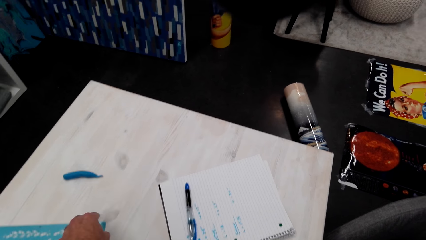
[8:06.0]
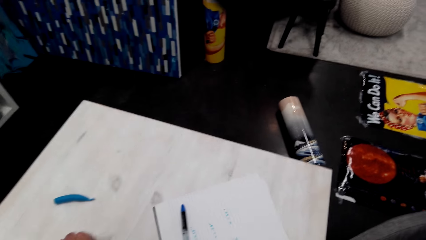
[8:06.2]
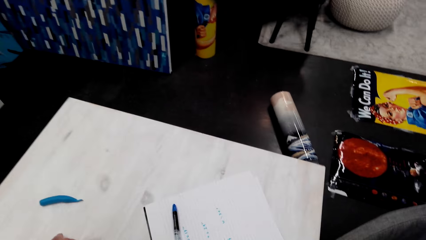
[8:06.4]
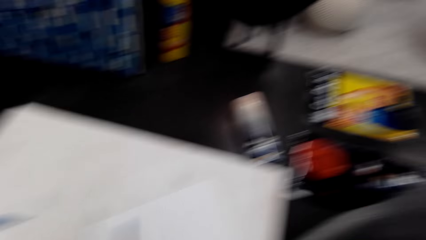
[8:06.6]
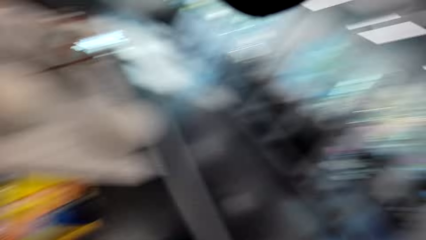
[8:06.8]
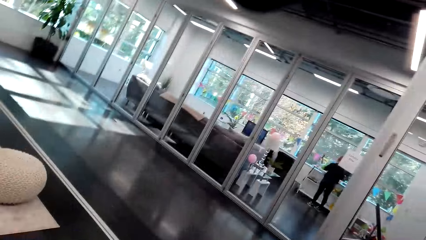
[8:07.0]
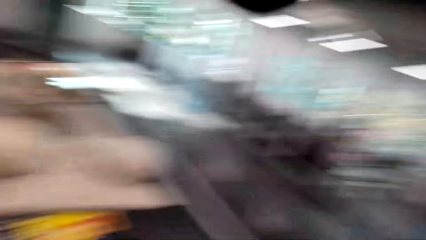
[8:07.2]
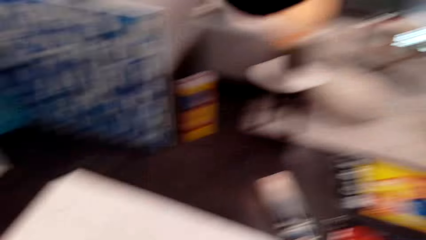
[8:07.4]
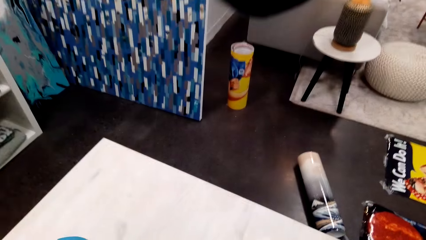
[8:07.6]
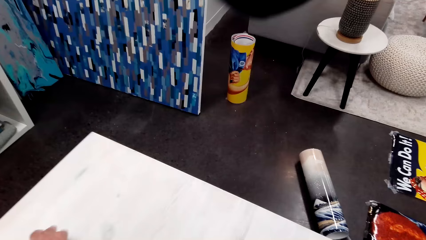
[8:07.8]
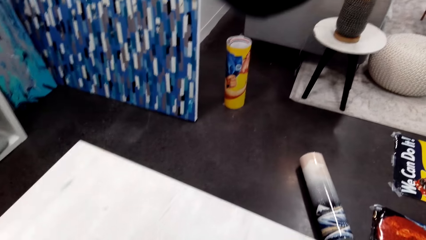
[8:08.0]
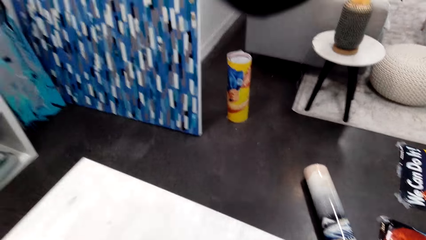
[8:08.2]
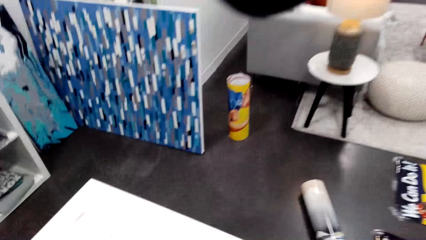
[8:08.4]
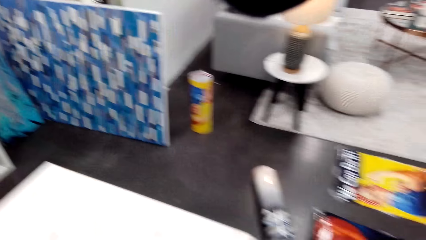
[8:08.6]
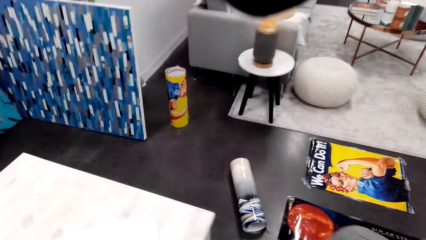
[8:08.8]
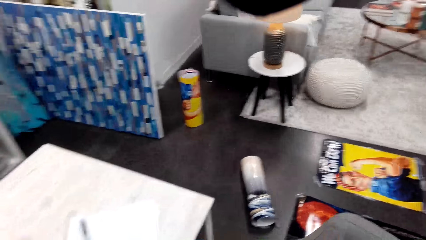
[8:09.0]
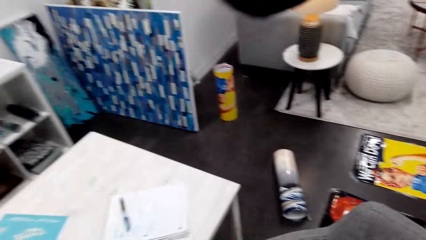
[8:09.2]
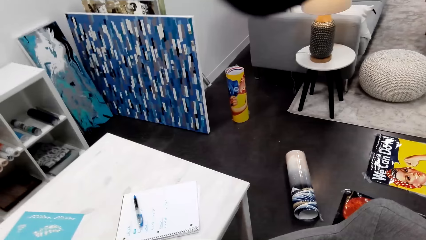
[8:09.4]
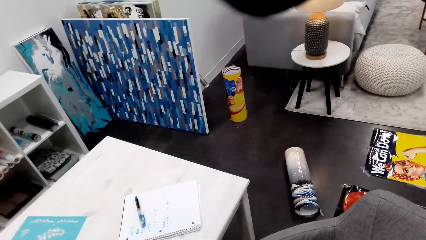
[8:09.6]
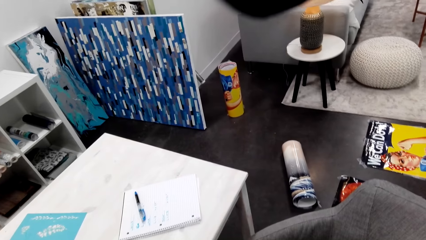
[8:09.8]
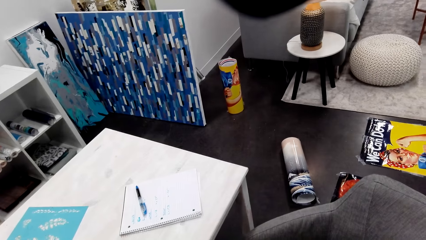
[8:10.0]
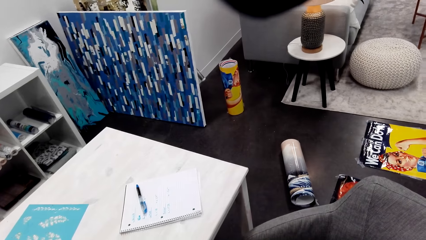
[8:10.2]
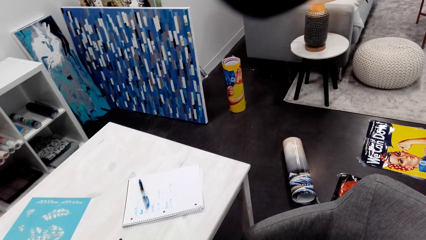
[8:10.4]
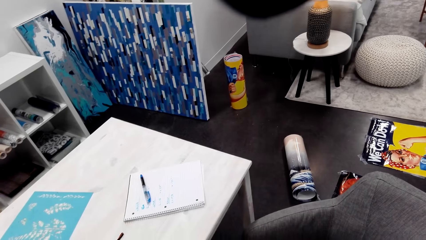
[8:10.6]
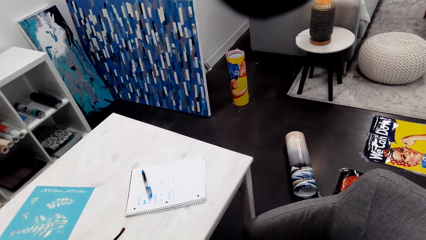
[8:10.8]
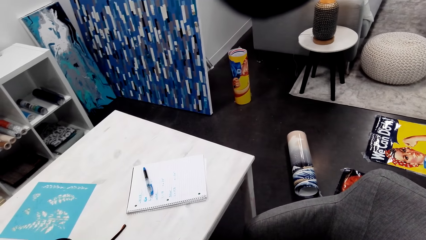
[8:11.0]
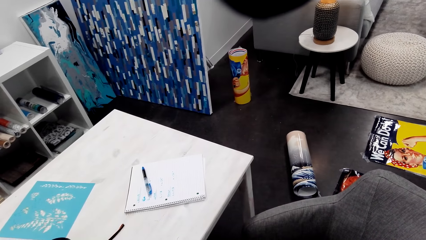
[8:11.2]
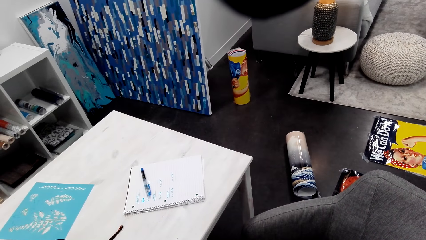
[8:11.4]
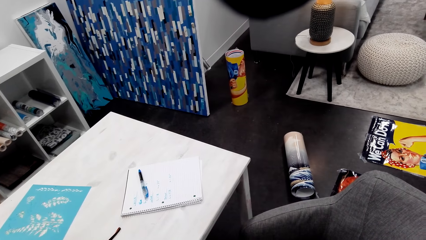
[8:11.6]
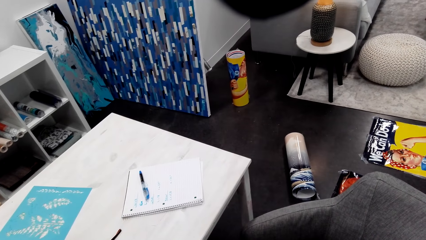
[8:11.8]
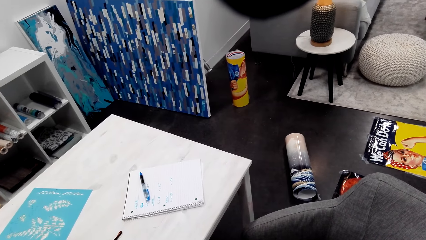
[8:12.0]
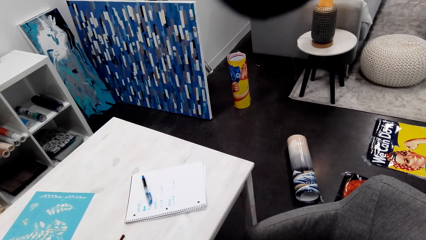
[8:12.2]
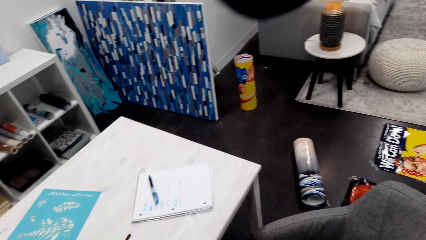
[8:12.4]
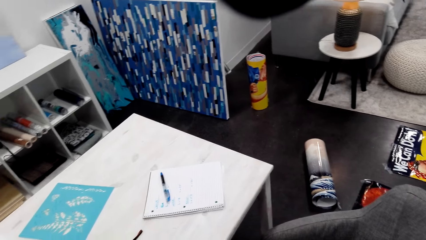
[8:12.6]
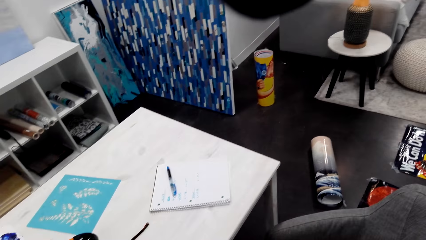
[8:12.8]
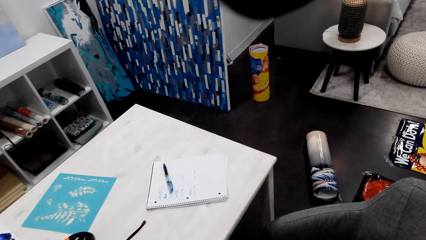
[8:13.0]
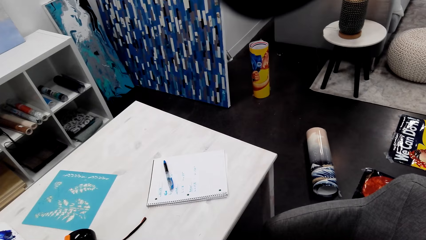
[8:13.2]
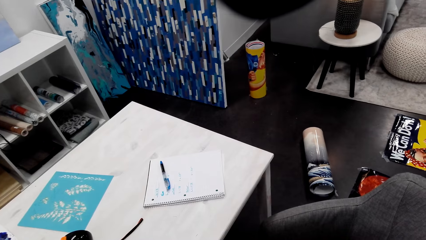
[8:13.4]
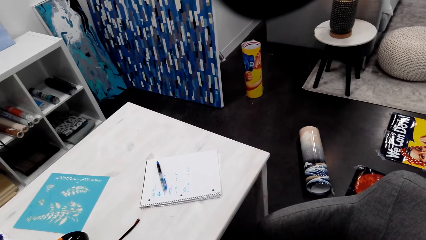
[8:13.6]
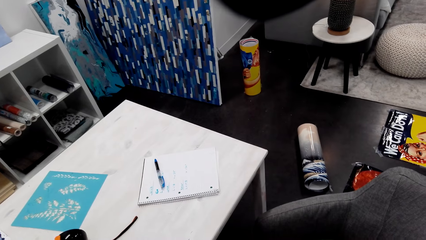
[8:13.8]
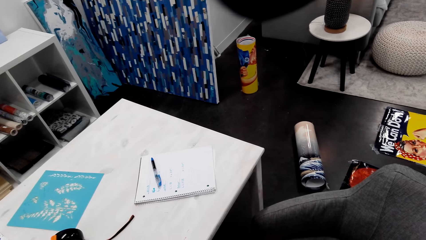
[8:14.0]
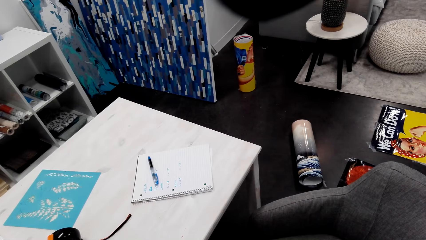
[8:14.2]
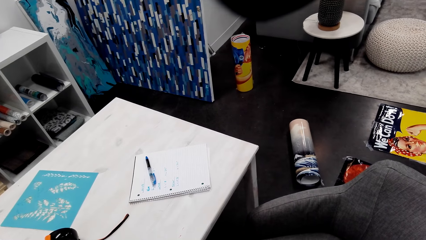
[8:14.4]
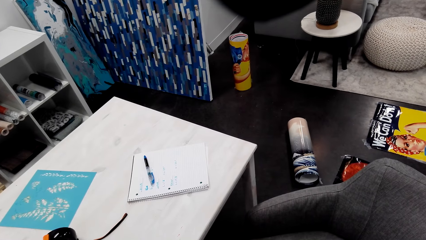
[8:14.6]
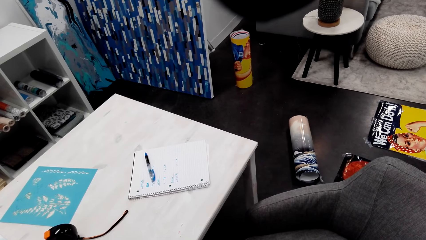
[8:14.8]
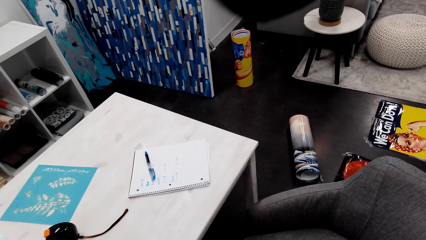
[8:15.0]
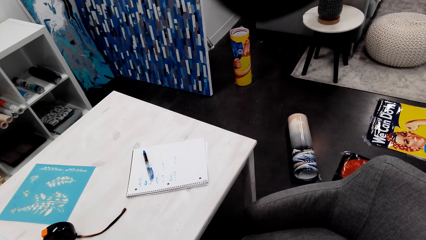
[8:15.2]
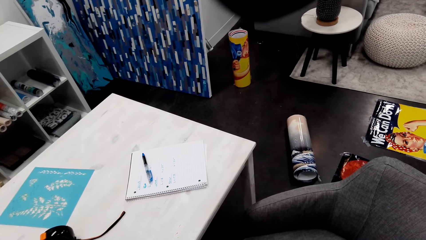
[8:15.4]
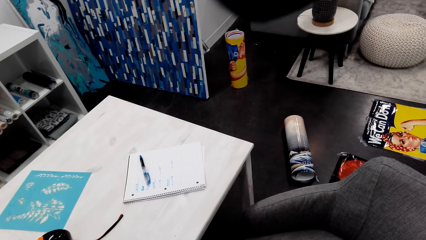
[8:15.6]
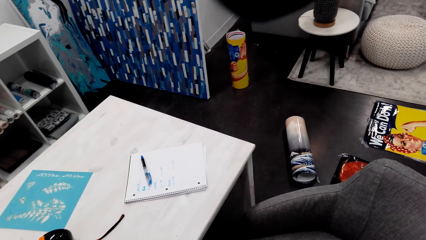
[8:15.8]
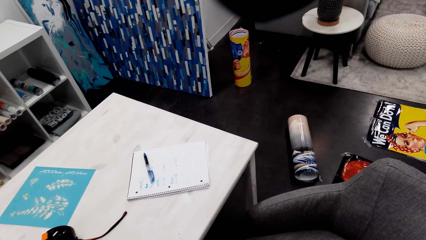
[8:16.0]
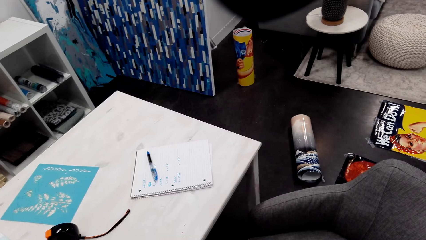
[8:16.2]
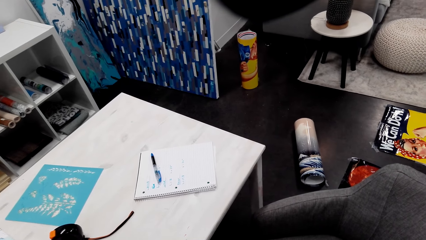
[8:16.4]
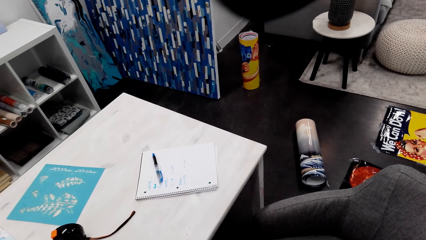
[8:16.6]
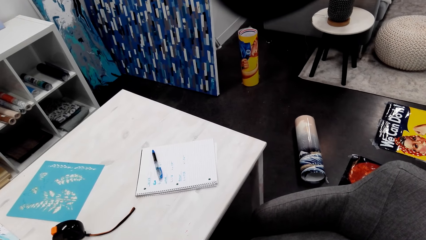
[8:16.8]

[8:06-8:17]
The camera wearer moves the hand on the table. They look around the house. They look at the items on the table.

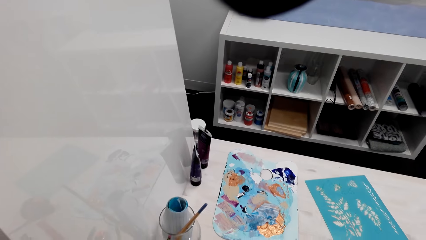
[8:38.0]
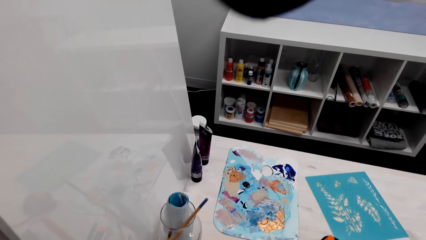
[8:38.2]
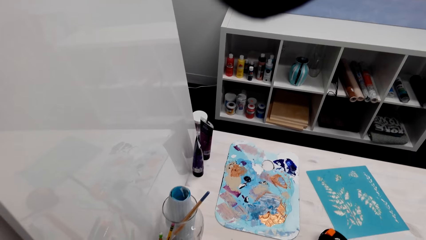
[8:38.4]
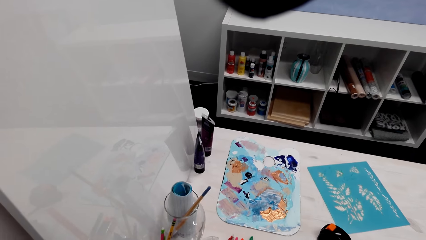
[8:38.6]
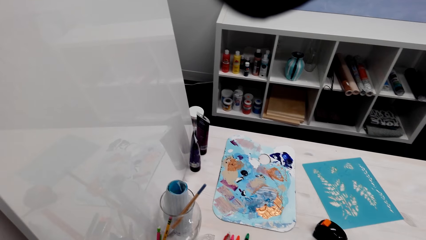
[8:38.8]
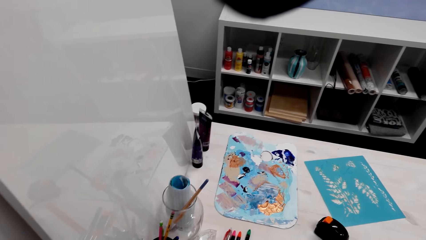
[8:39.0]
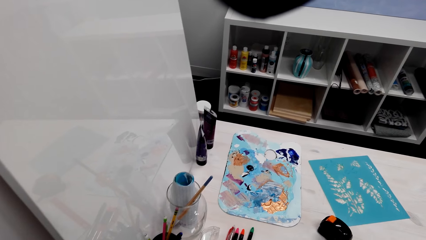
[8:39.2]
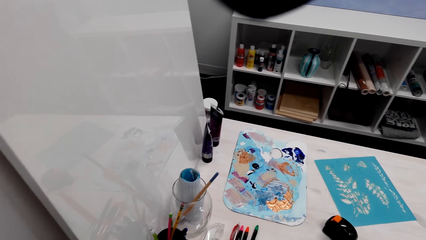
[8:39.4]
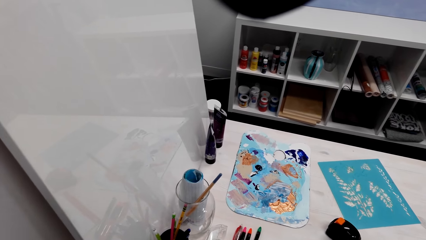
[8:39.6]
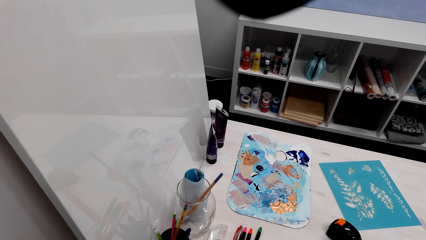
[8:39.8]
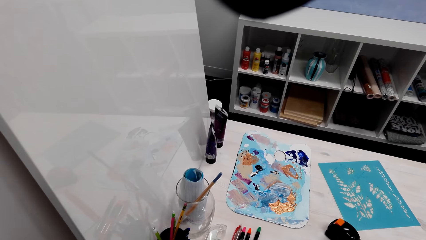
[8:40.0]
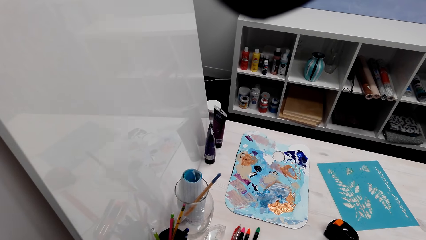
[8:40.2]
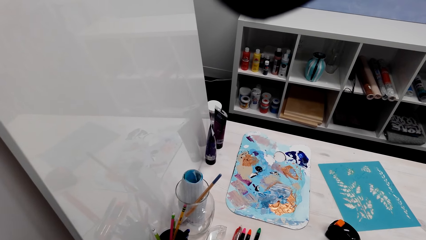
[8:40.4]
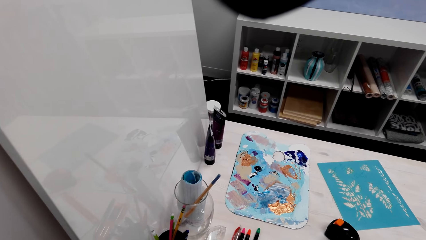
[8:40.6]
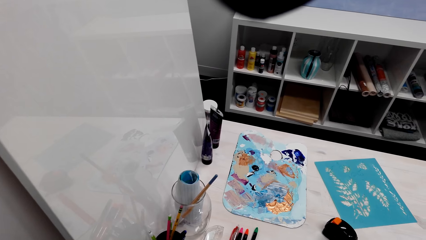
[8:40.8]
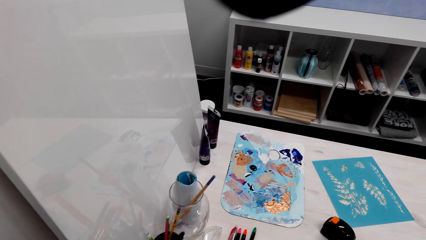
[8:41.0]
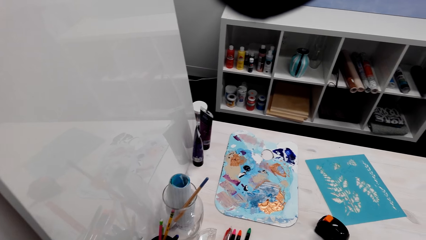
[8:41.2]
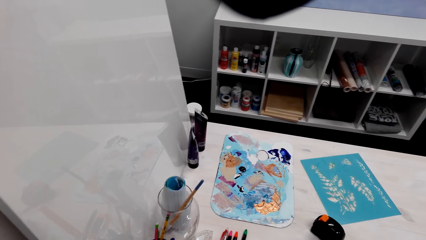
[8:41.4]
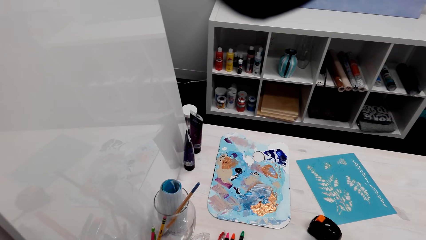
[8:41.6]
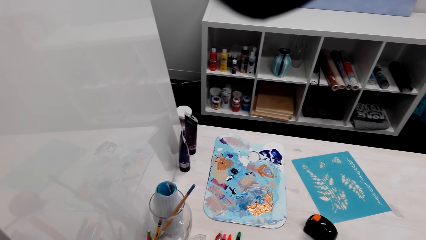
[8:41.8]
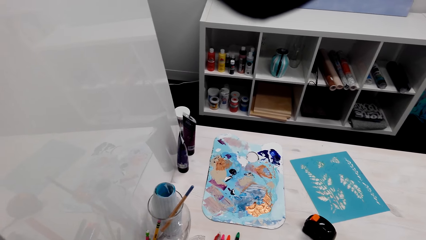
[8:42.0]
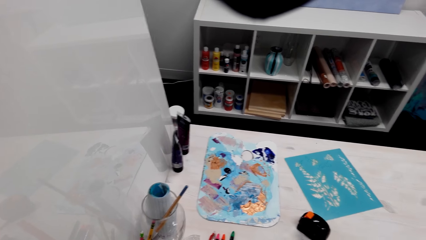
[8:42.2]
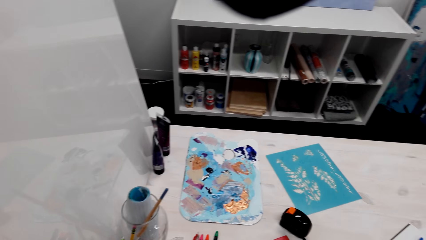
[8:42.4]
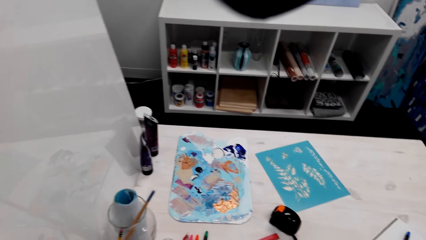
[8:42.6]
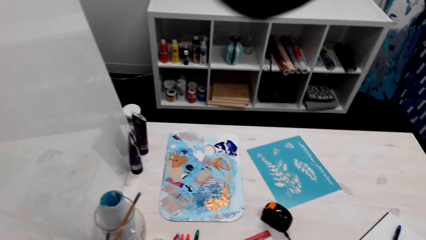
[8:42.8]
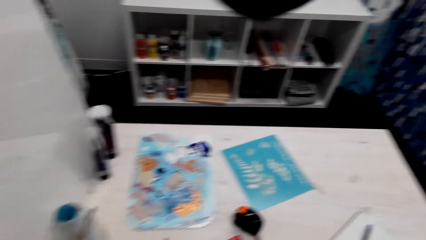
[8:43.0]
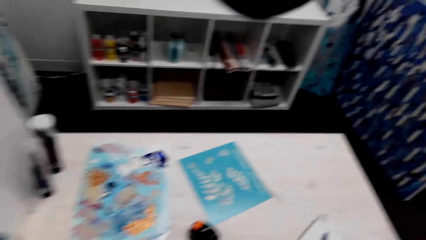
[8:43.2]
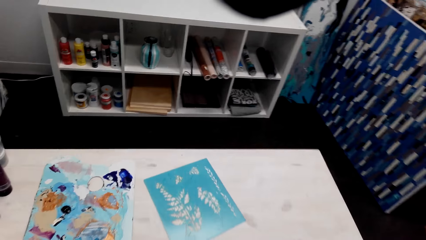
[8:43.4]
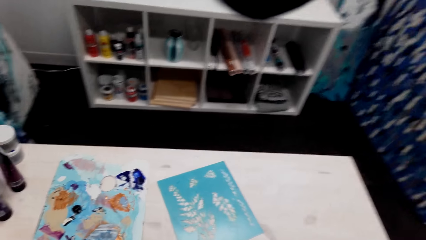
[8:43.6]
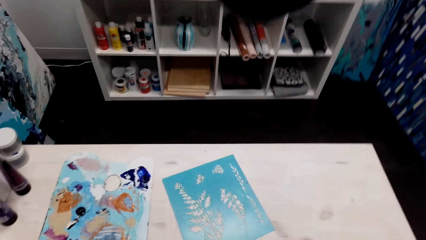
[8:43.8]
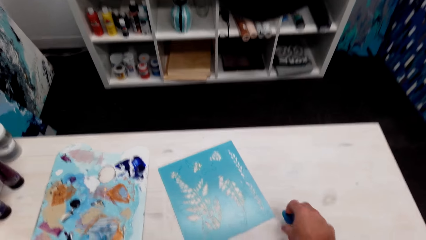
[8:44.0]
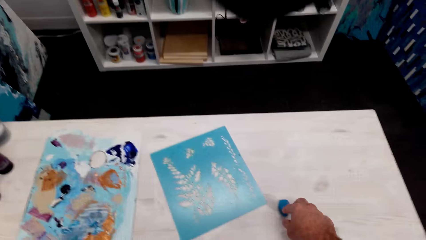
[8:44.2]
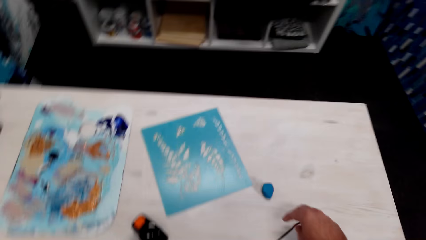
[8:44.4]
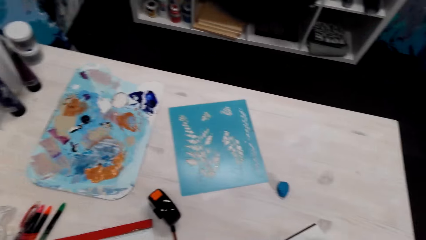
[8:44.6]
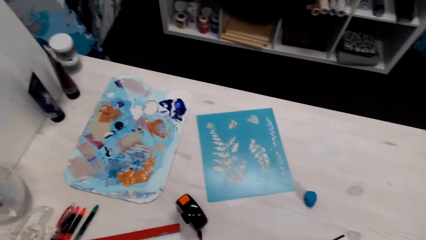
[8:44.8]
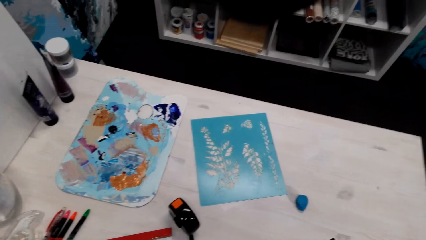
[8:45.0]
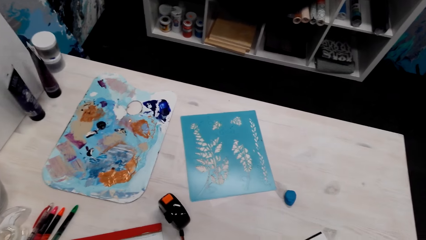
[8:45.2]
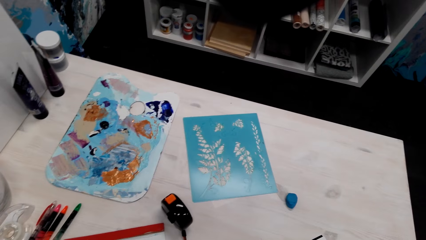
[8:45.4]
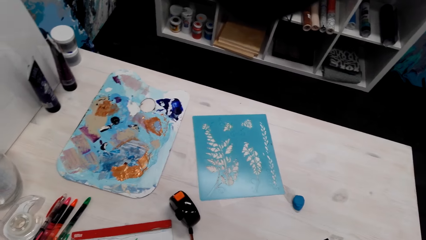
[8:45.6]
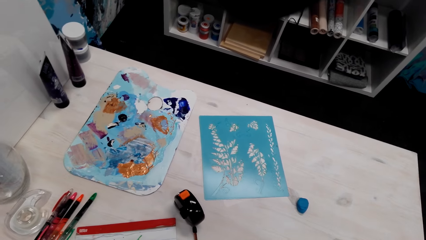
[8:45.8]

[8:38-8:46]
The camera wearer looks at the table. They put an item on the table.
